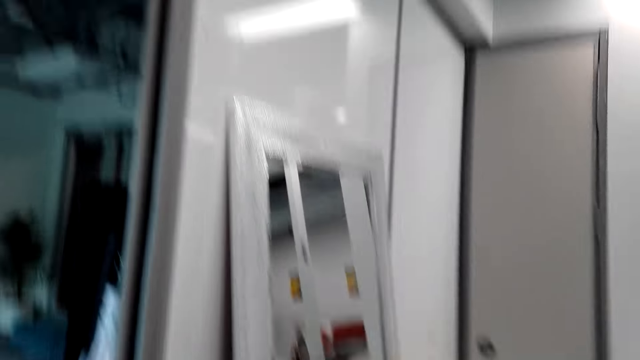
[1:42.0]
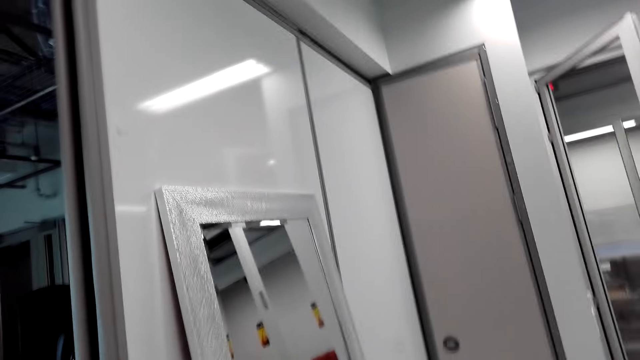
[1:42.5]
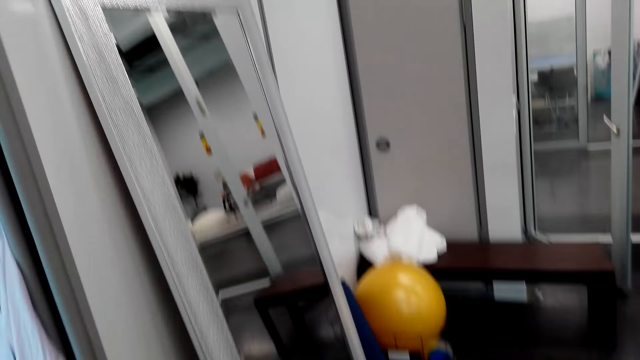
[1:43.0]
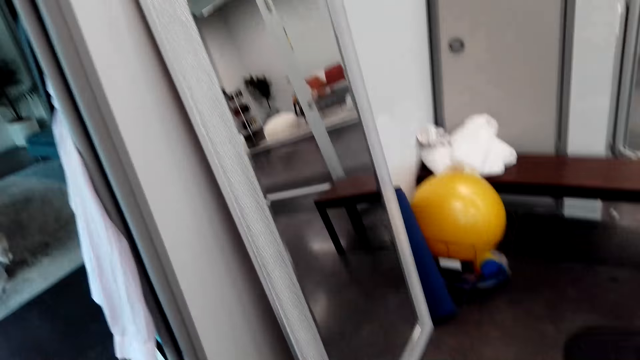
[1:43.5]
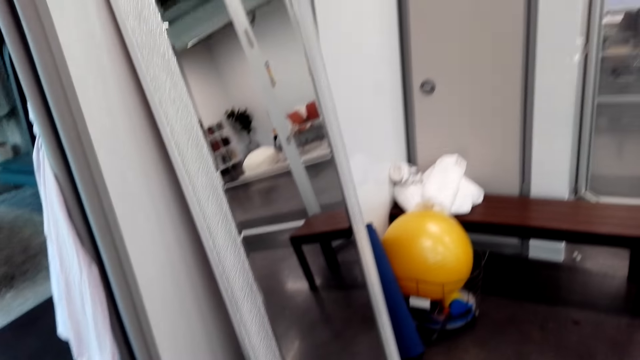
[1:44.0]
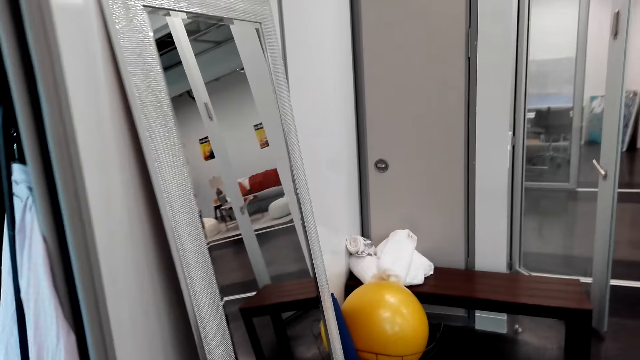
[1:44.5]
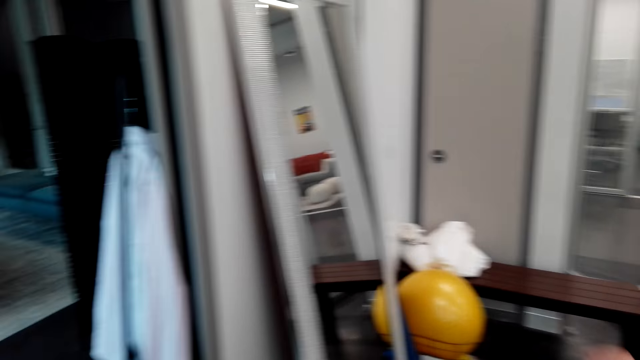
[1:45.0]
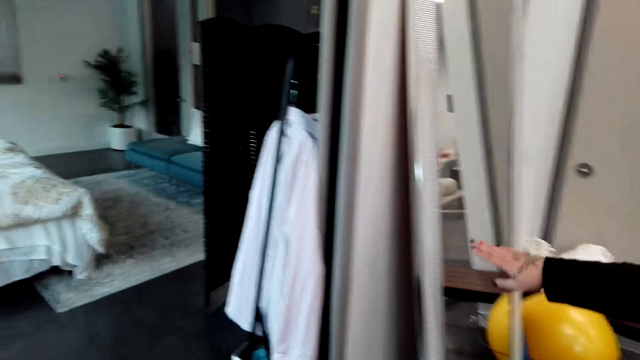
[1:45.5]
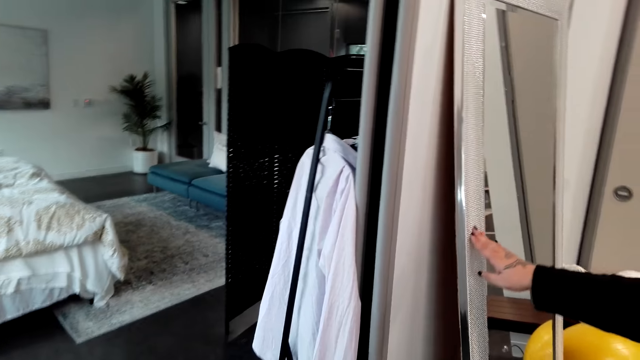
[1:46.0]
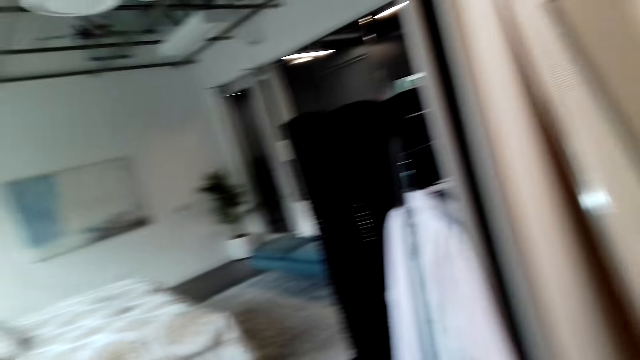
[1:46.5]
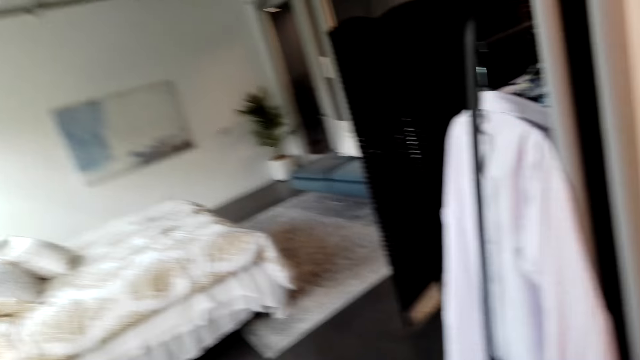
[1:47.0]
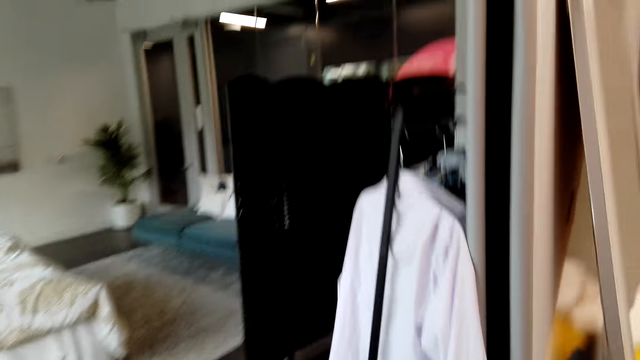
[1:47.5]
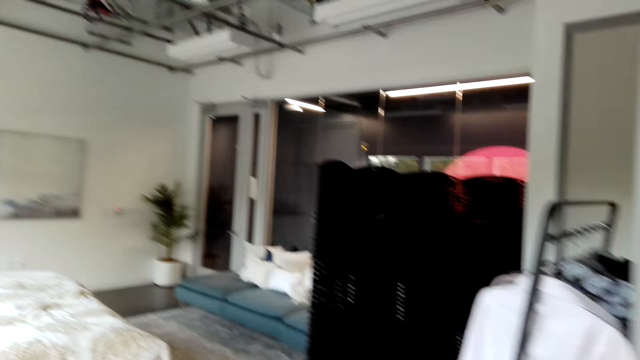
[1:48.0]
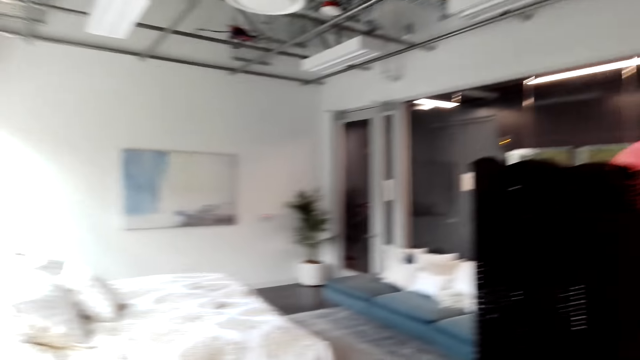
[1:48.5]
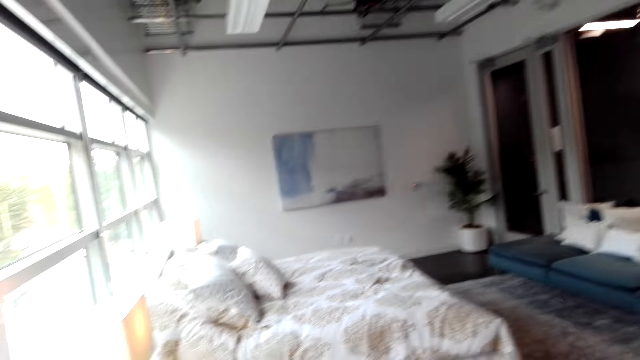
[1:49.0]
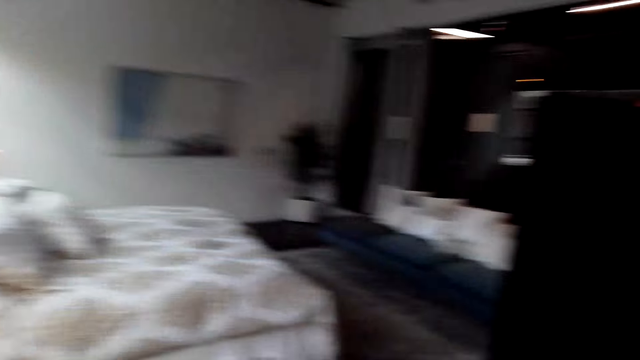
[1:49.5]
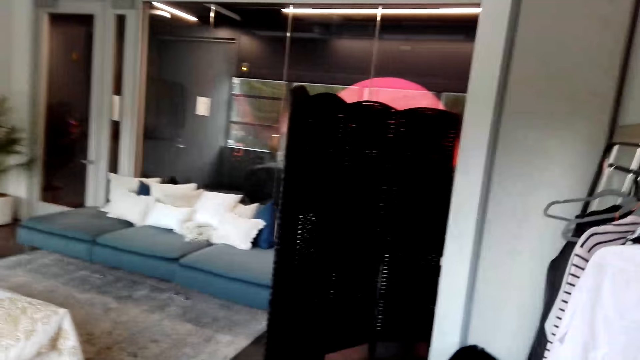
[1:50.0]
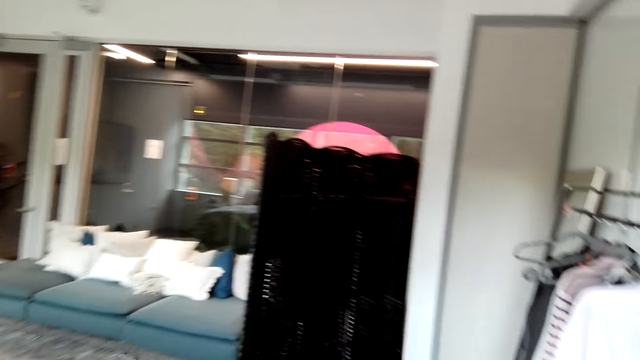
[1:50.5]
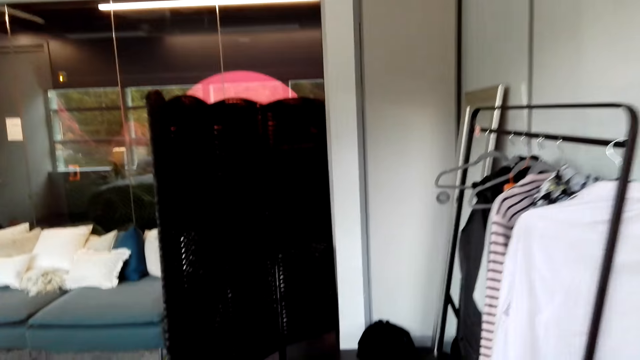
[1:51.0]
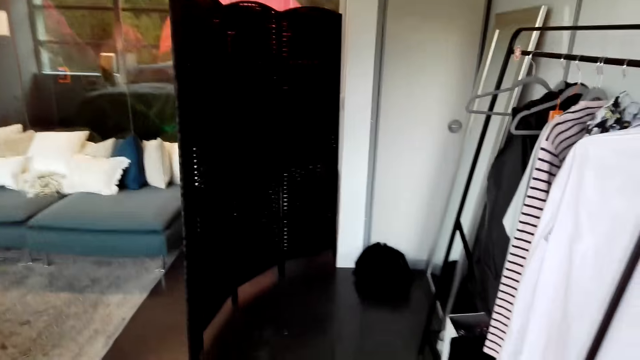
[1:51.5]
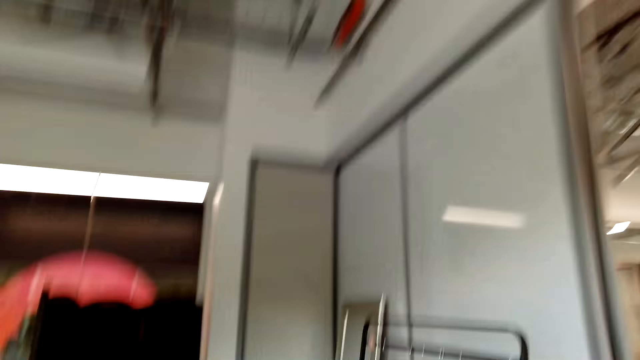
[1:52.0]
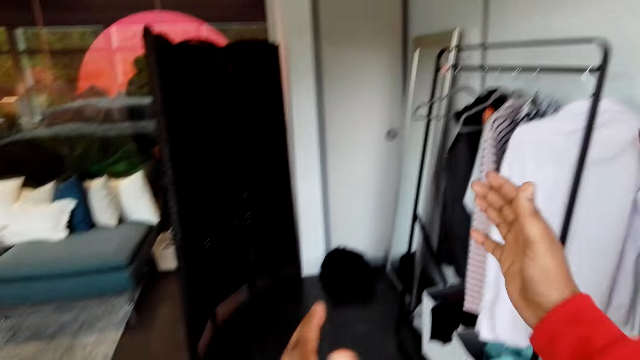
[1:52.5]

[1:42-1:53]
The camera wearer looks around. They dialogue with a woman.

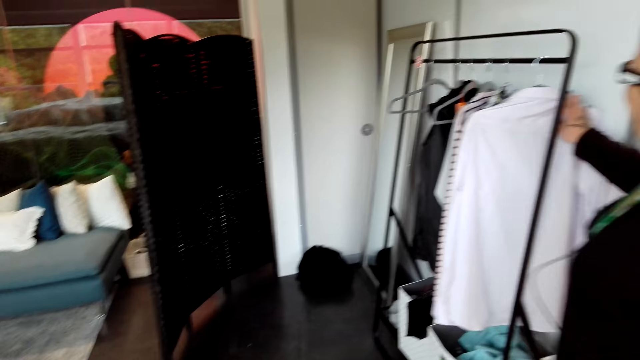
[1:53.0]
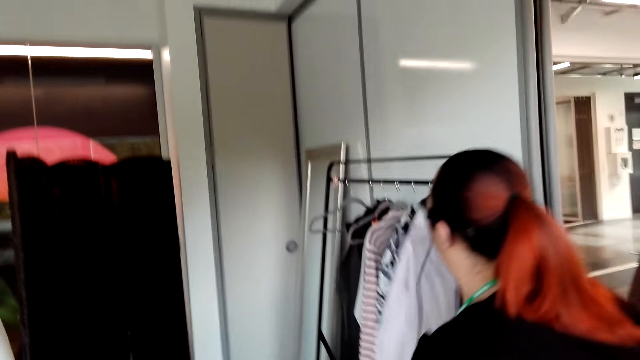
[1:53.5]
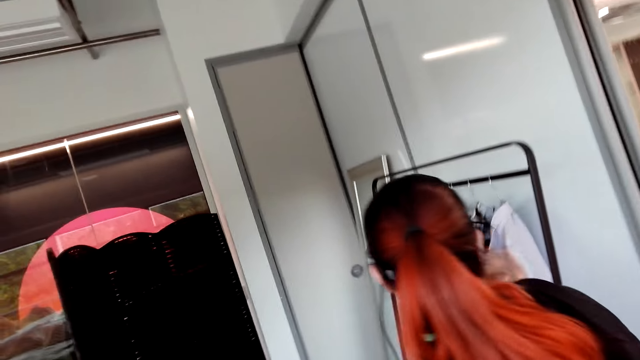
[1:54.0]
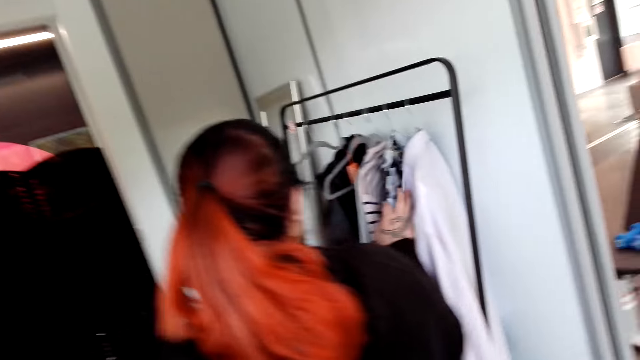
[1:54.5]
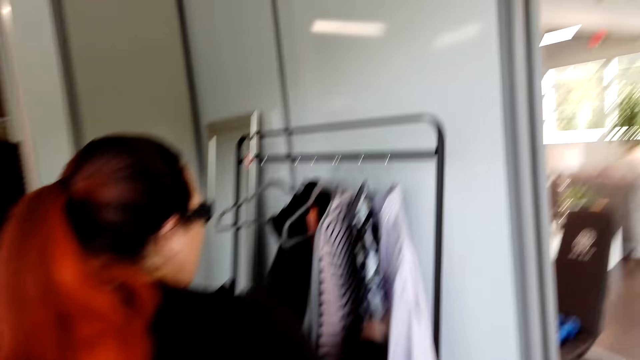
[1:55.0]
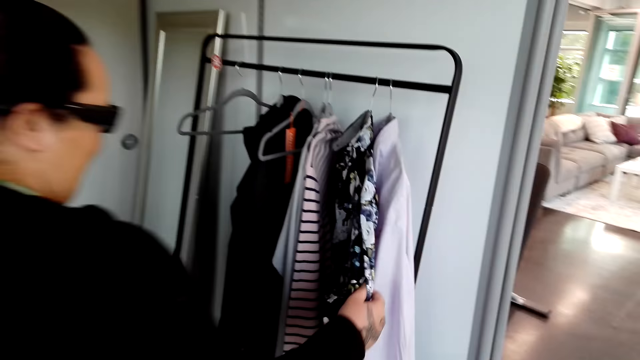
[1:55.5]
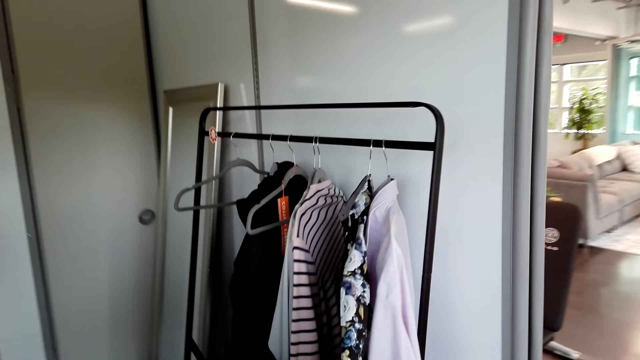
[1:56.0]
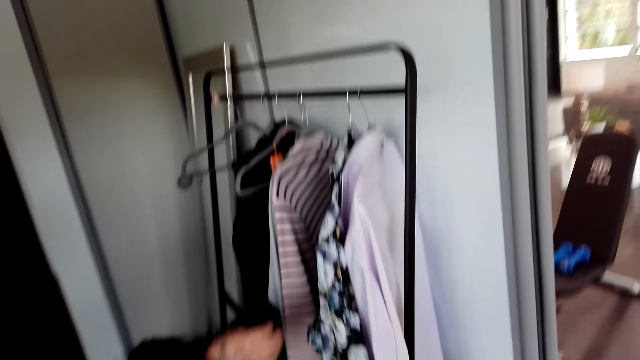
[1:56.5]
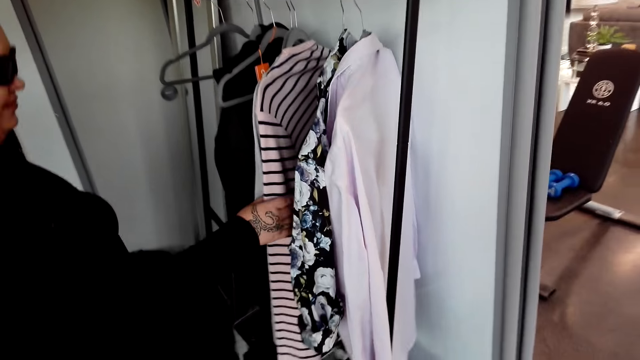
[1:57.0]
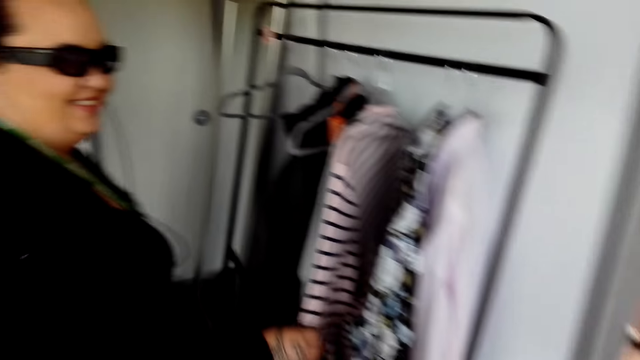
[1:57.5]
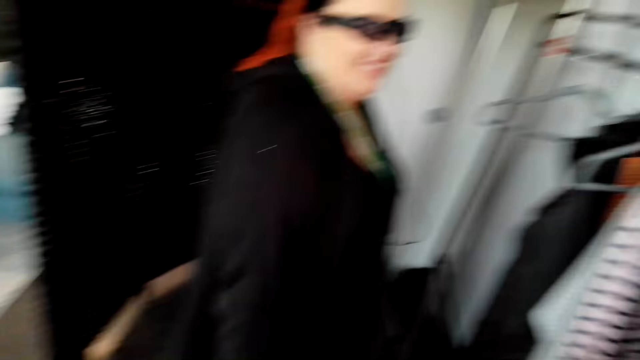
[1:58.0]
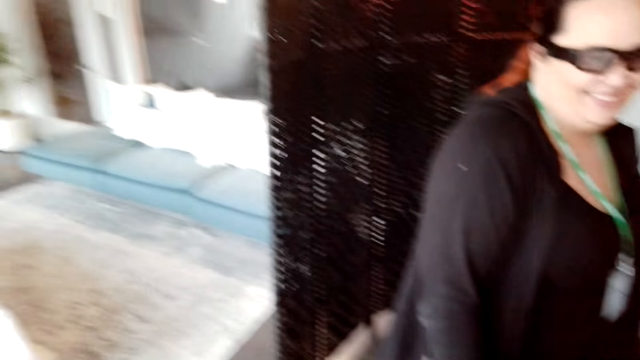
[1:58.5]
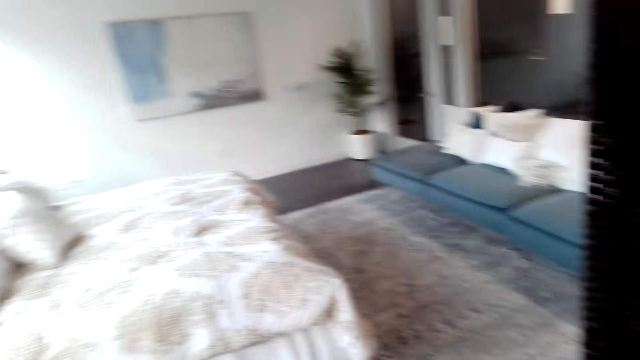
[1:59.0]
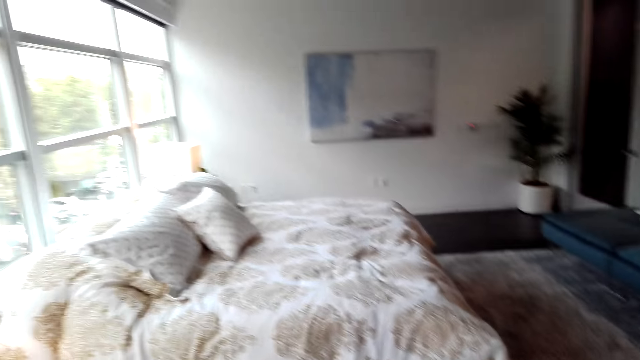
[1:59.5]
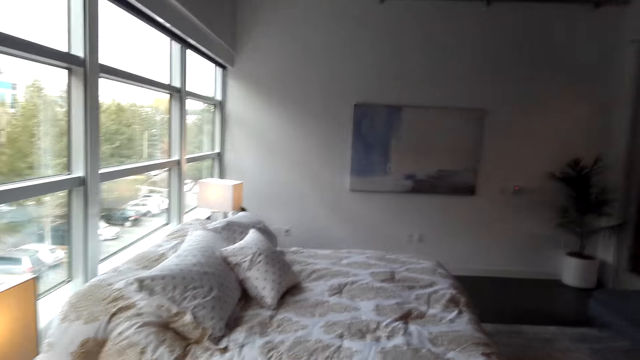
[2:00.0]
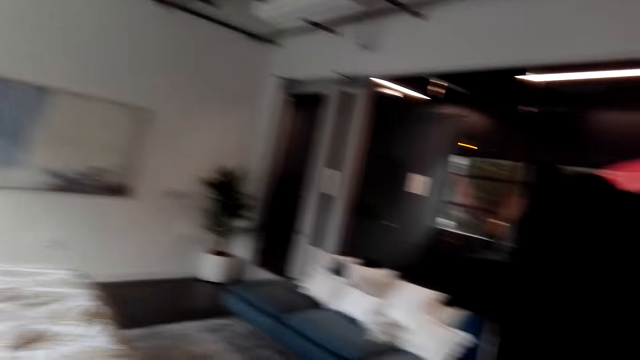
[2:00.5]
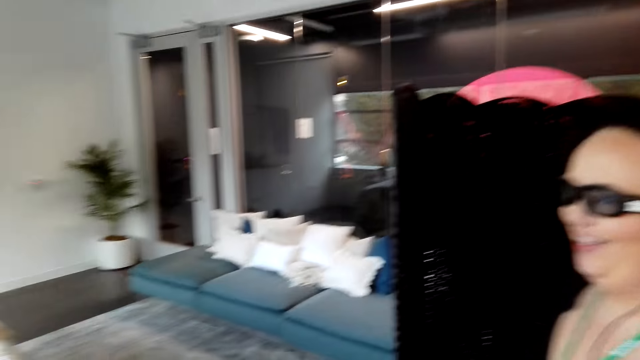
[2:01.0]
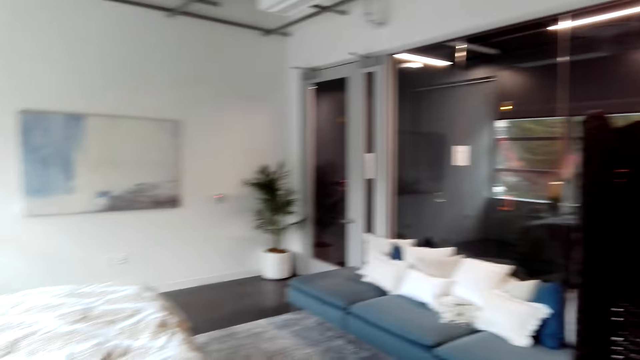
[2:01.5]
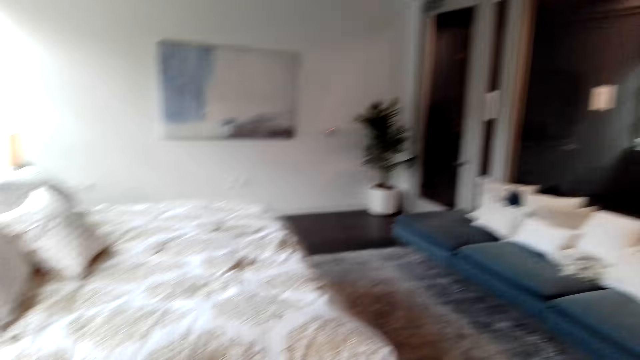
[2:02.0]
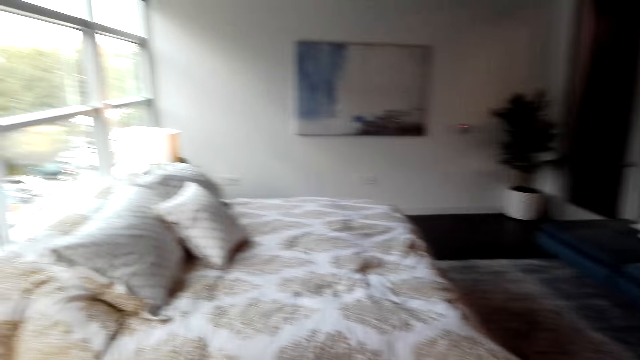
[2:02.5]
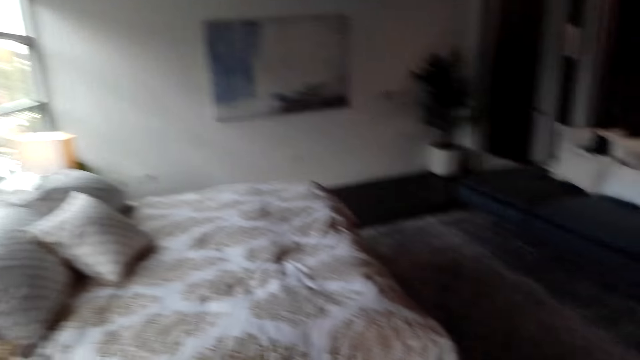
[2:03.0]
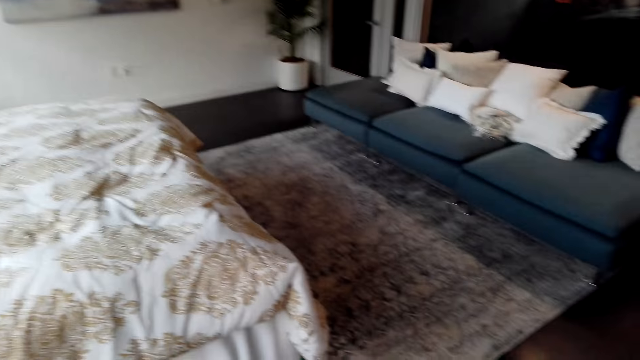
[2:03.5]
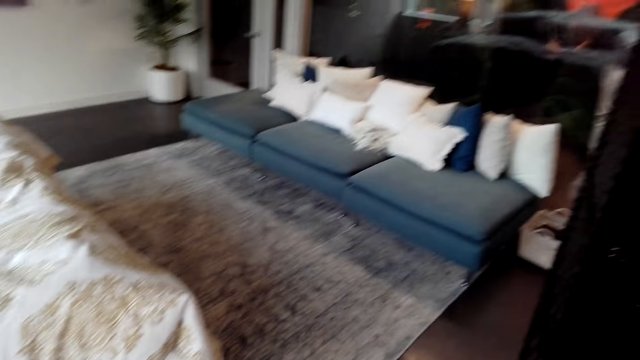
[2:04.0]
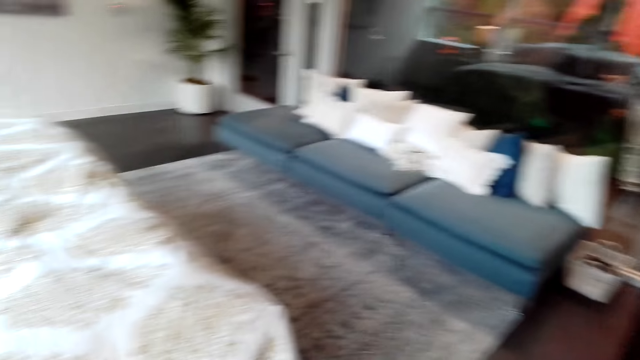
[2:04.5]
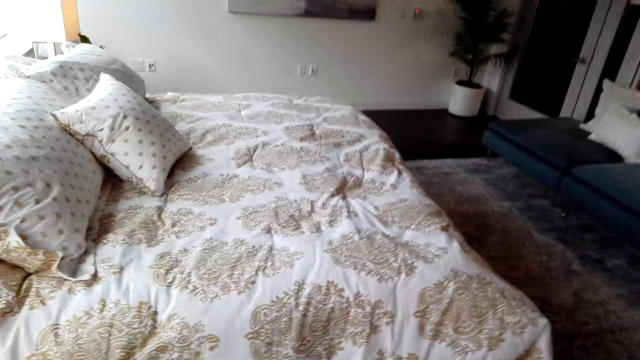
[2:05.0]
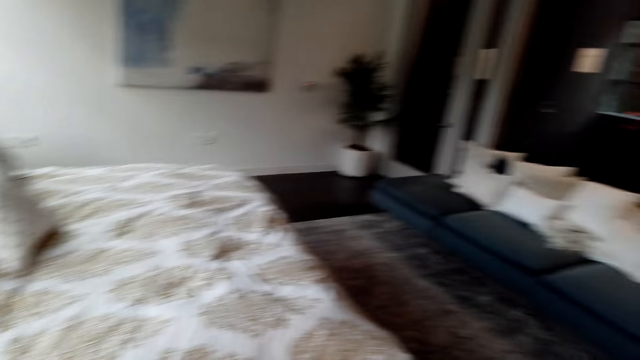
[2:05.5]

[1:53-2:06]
A woman touches clothes. The camera wearer looks around.
